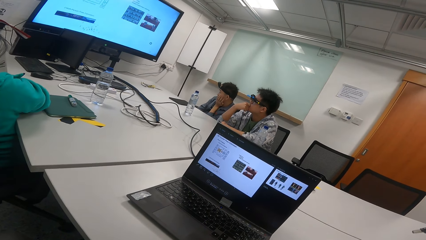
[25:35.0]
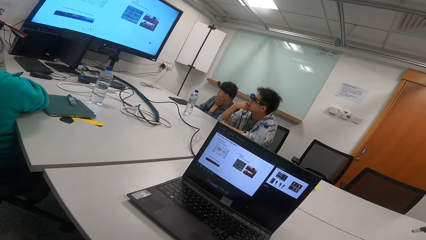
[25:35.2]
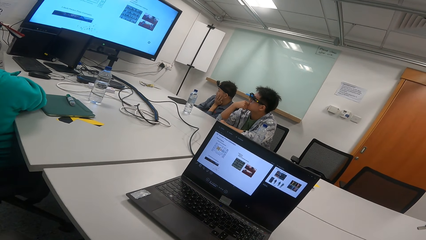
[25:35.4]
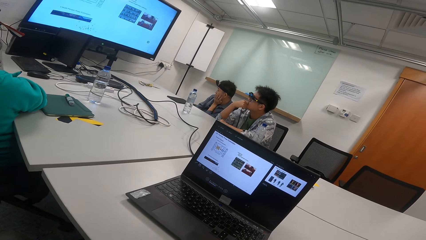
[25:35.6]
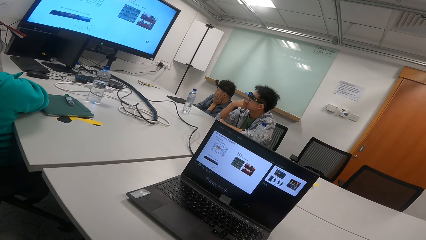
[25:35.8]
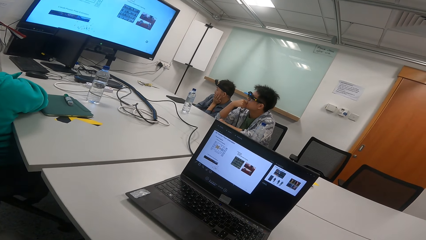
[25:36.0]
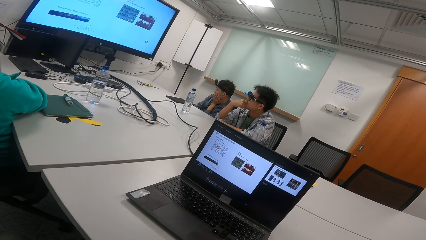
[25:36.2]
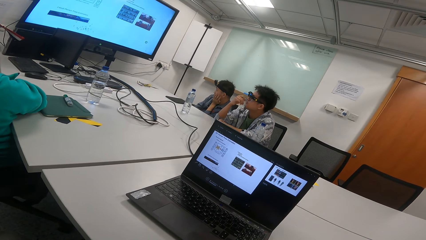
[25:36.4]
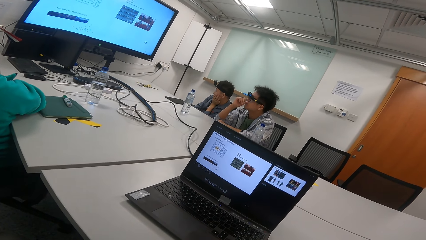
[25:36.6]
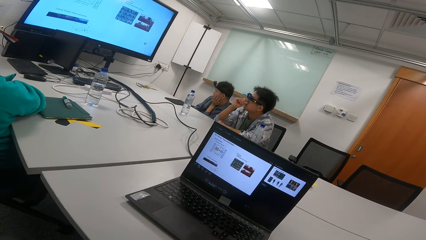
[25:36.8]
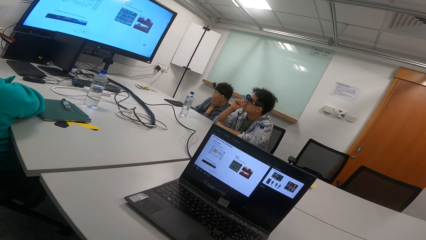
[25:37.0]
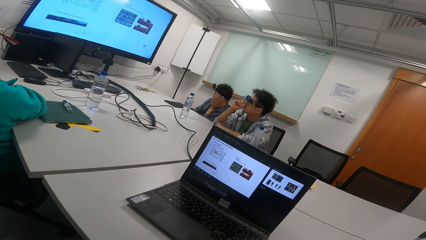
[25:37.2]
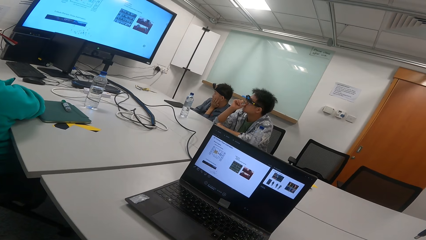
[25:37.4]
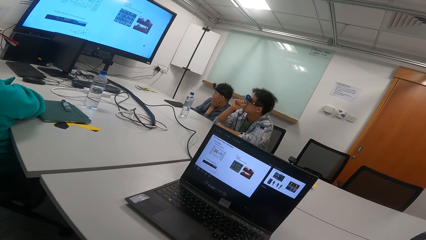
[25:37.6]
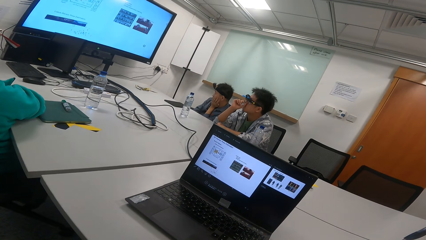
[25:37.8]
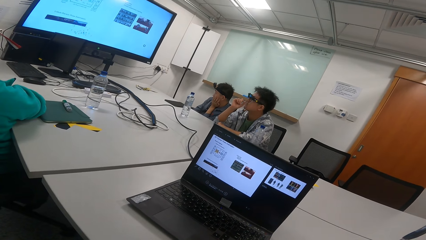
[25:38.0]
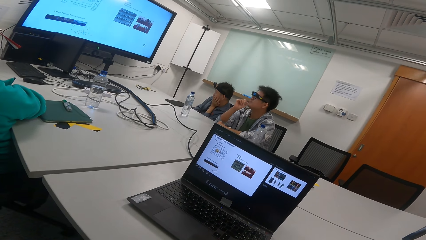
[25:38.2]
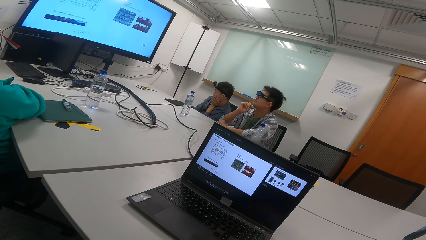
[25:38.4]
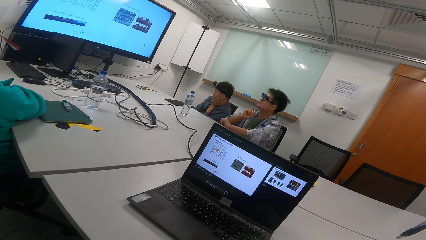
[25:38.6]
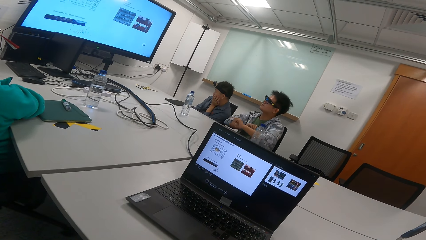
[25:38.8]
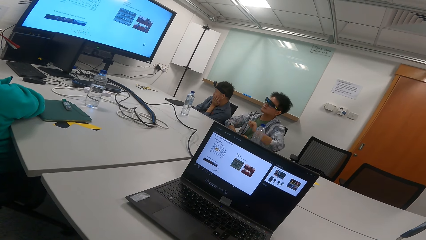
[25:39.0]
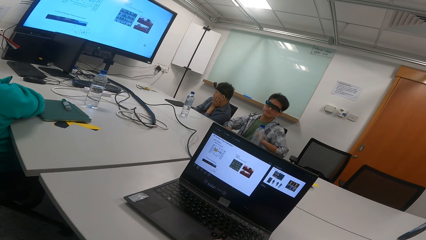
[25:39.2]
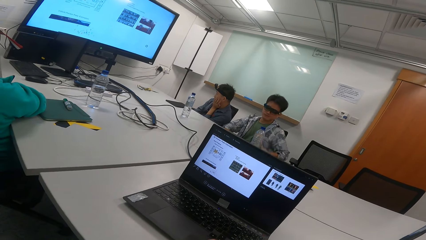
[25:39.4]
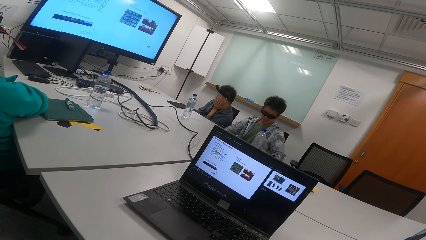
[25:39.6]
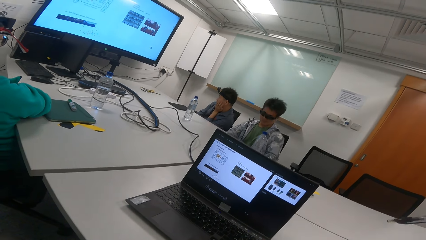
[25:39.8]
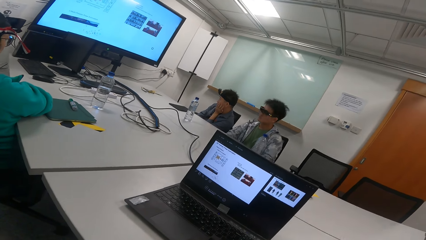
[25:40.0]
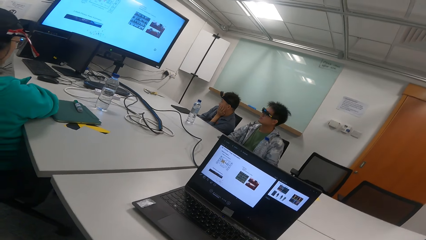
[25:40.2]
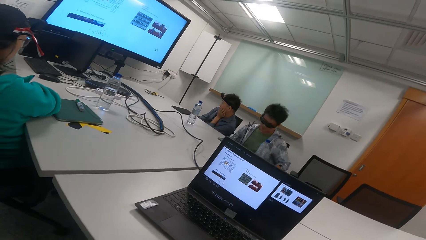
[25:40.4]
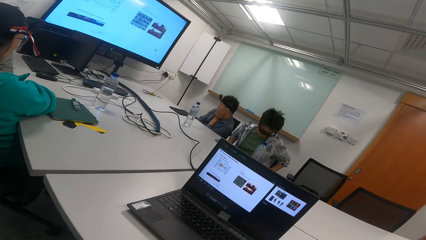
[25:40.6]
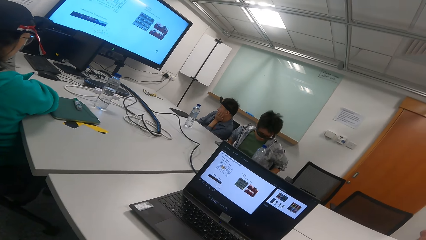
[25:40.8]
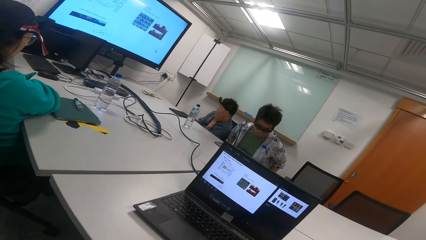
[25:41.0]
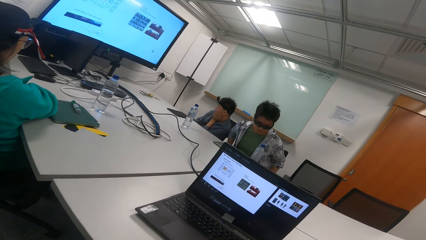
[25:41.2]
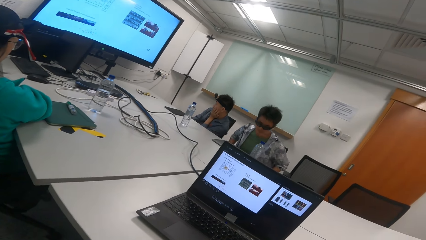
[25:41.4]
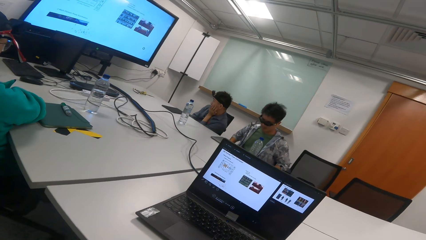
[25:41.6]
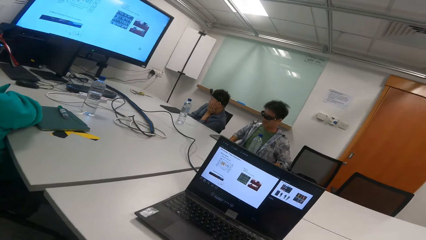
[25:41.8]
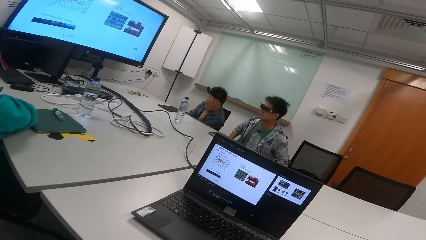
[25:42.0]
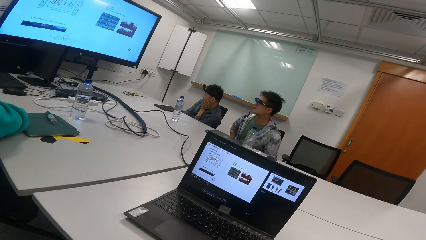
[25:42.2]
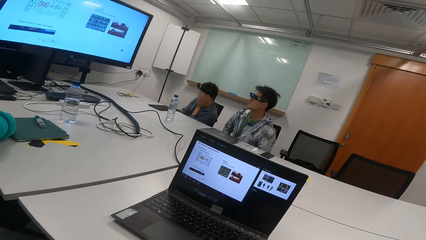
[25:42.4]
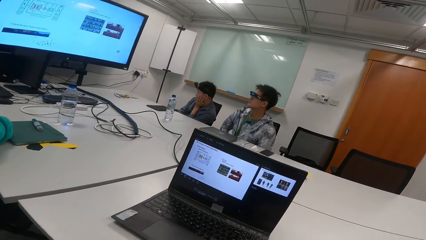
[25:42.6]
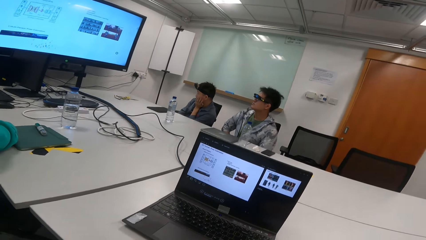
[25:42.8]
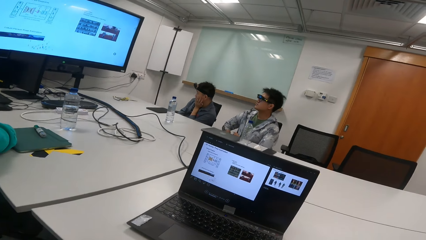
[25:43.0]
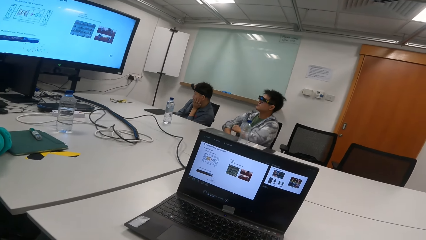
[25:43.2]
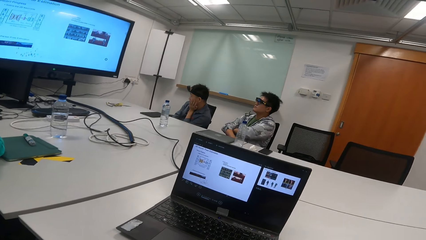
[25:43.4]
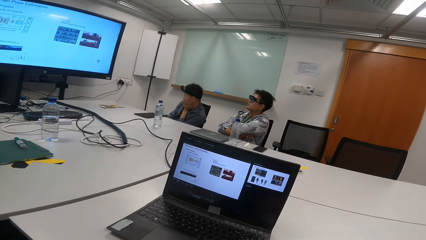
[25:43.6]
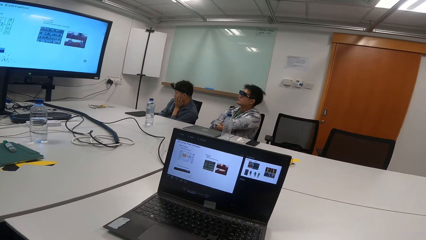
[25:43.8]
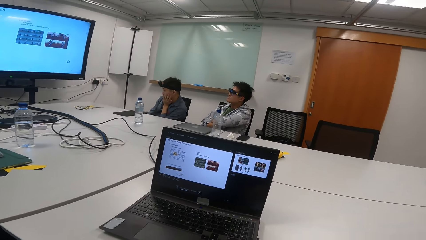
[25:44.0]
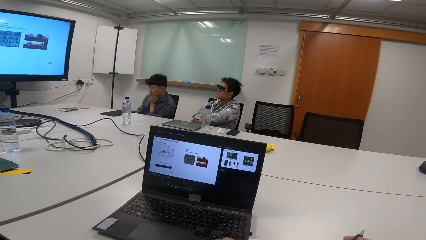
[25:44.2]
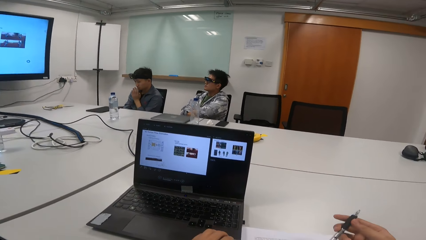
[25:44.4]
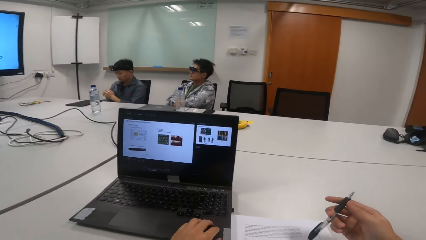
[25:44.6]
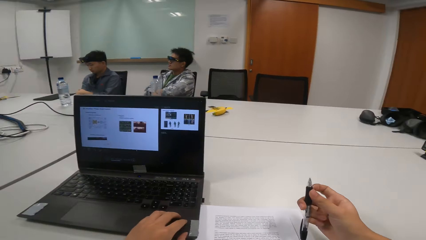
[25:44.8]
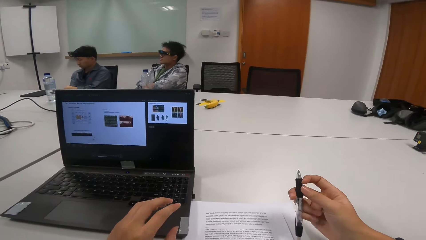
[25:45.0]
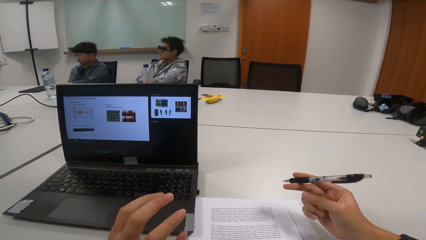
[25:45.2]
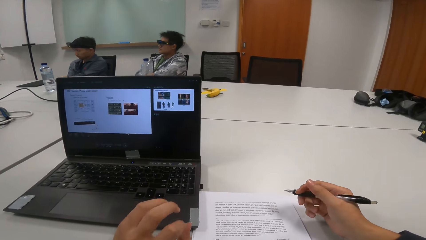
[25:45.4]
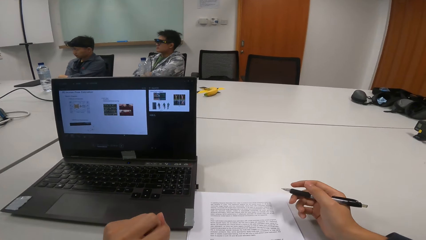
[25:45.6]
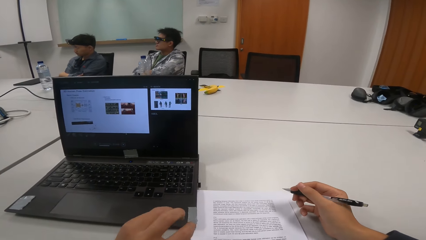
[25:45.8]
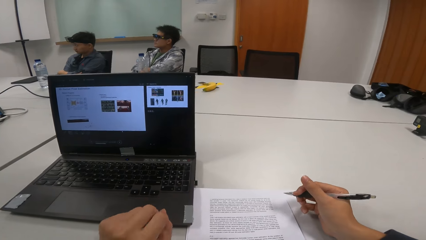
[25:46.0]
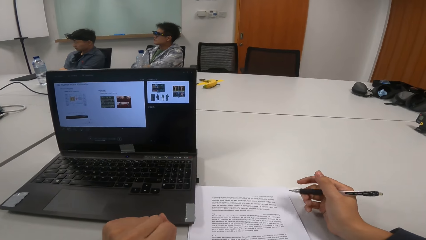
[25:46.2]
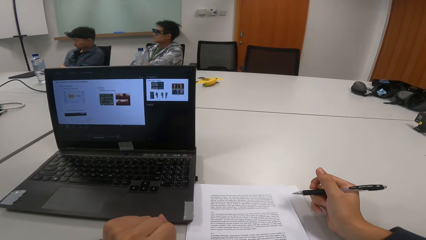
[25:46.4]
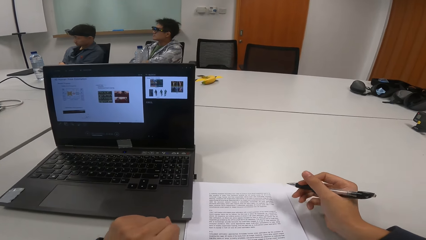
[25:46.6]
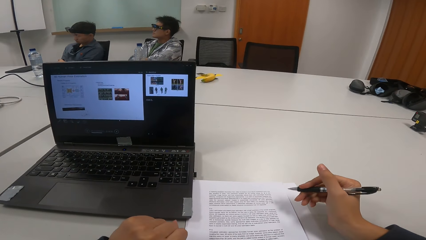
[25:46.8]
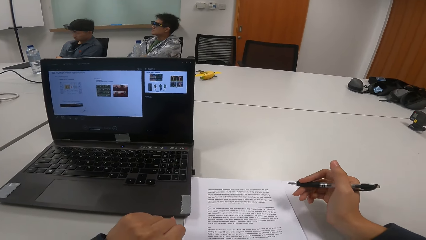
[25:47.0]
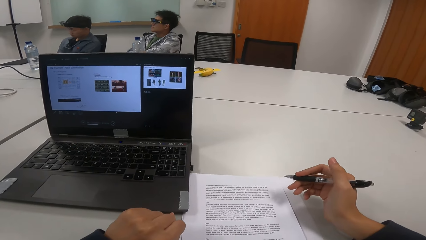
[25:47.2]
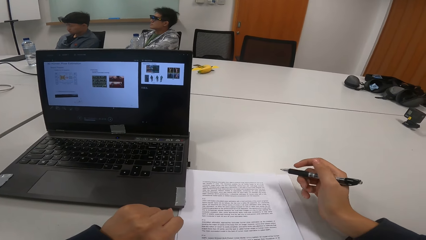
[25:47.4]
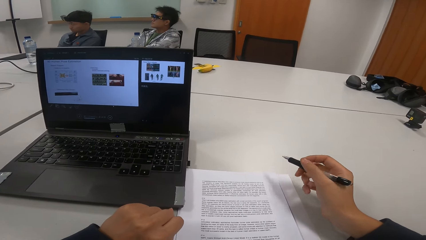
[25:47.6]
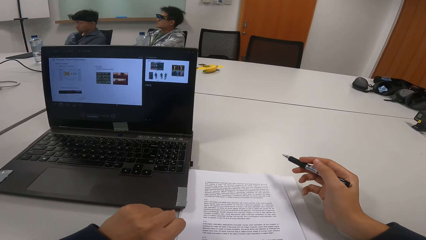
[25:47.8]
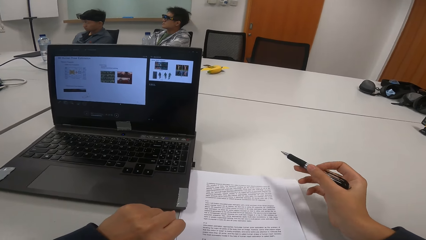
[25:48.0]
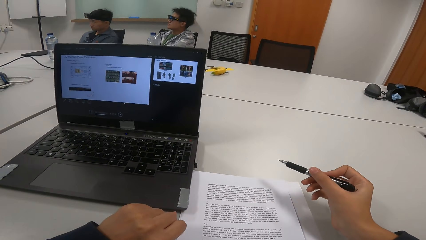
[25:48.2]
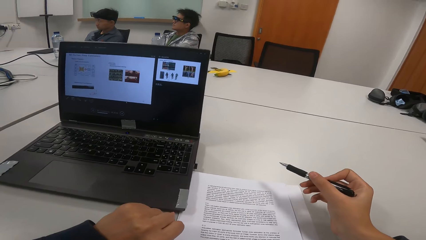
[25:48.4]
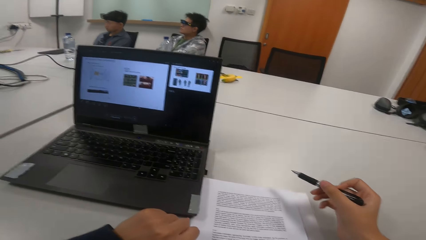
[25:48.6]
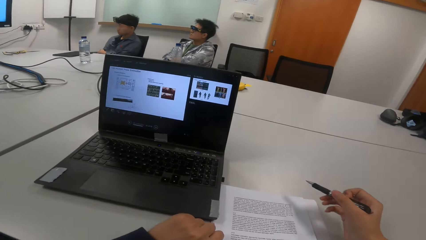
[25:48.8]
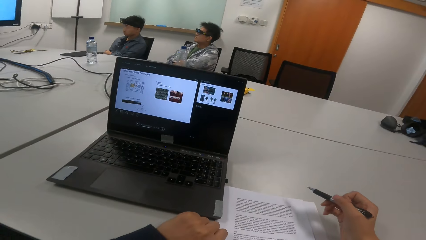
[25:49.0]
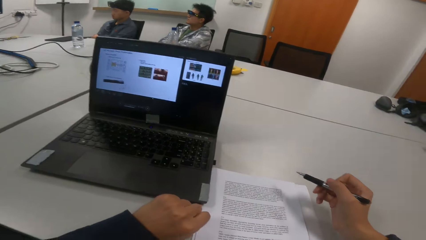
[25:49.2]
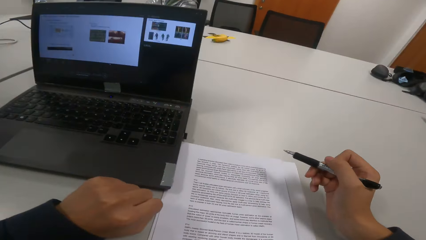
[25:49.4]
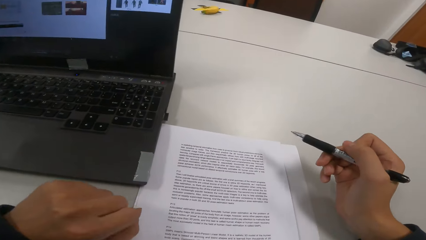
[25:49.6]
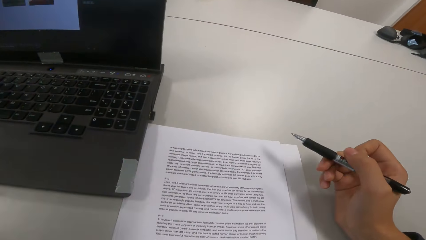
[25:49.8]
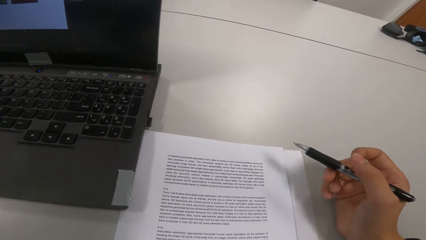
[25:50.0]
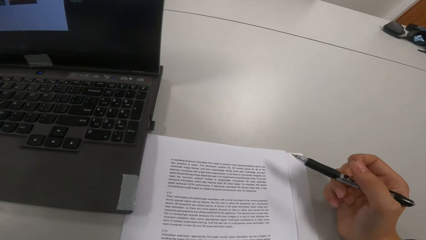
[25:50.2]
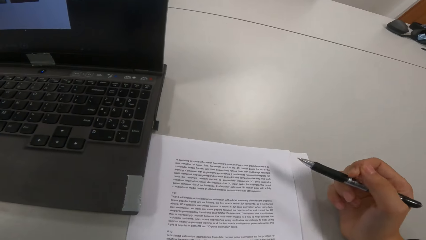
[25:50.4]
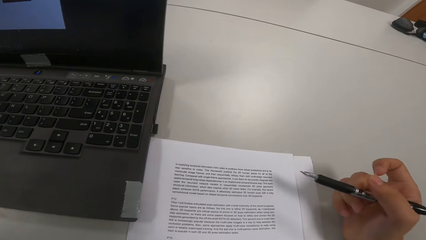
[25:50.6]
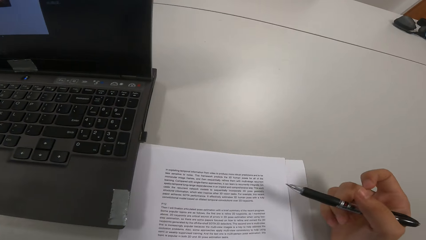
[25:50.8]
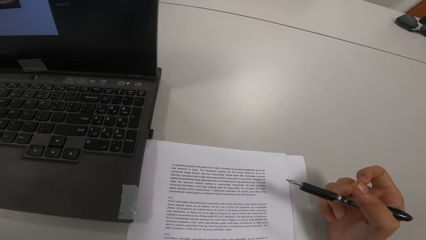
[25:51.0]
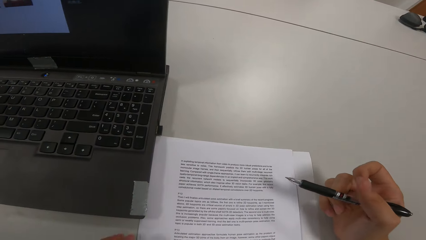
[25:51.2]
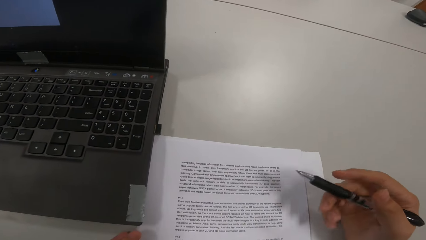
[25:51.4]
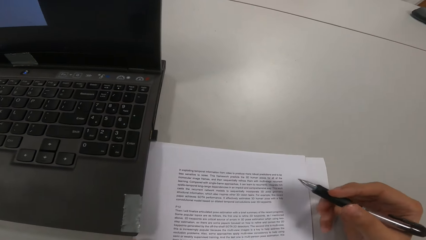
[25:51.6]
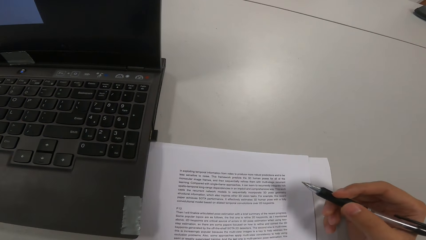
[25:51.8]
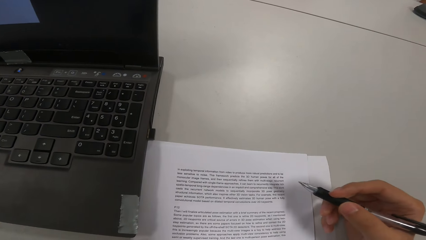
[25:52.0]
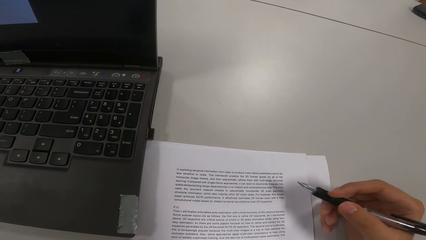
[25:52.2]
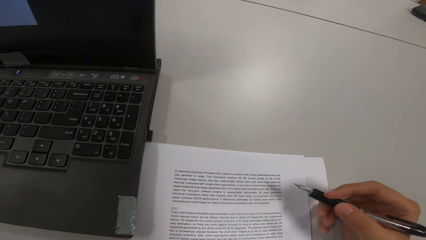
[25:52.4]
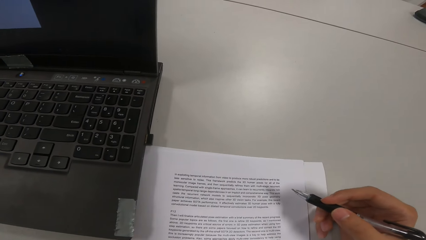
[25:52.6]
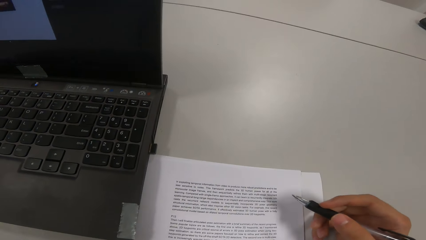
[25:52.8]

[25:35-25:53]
A man scratches the nose. Another man adjusts the sitting position. The first man adjusts the sitting position and puts hands together.
